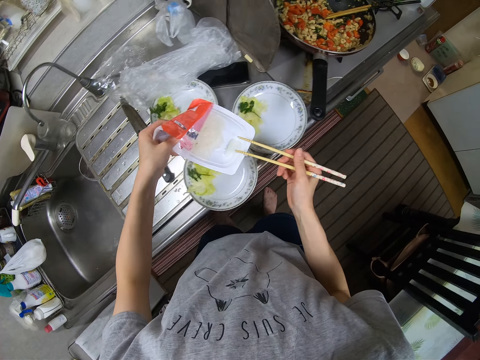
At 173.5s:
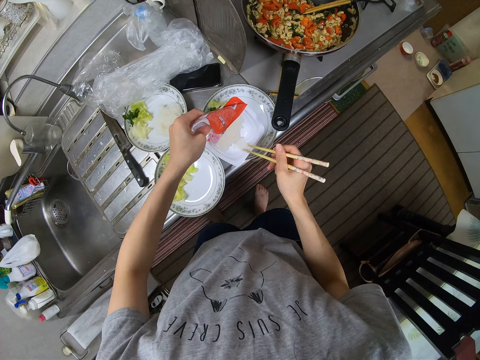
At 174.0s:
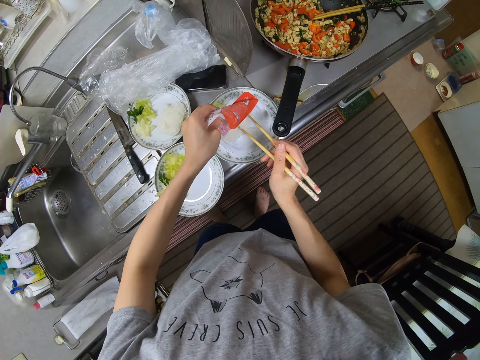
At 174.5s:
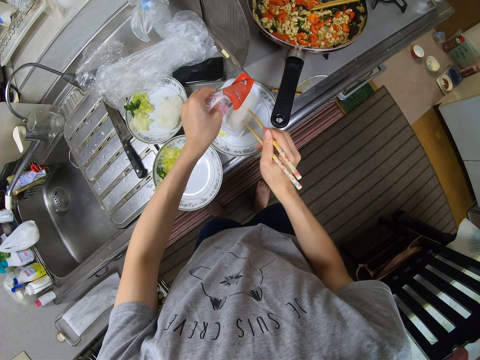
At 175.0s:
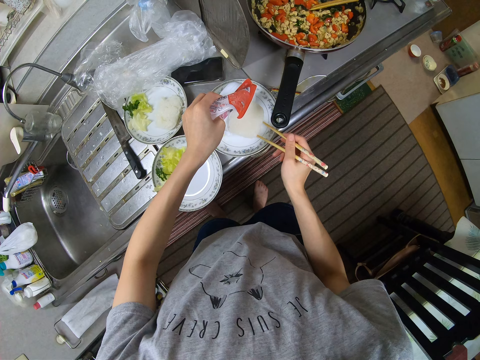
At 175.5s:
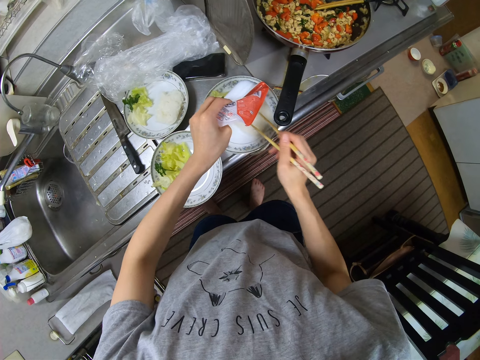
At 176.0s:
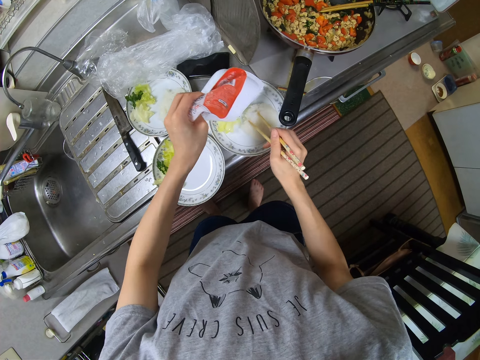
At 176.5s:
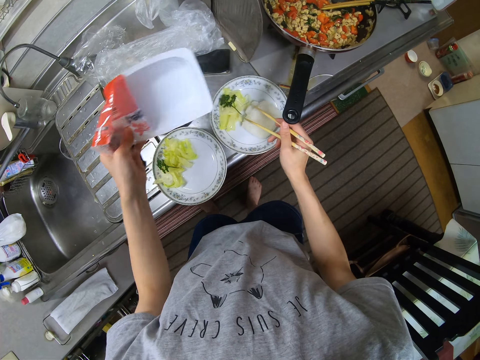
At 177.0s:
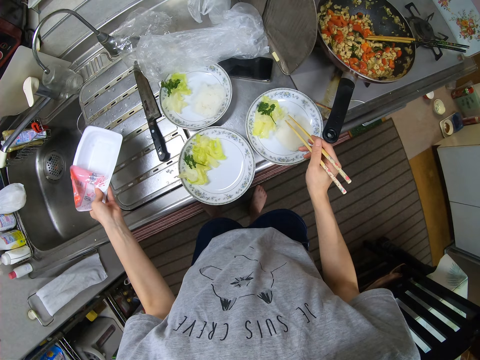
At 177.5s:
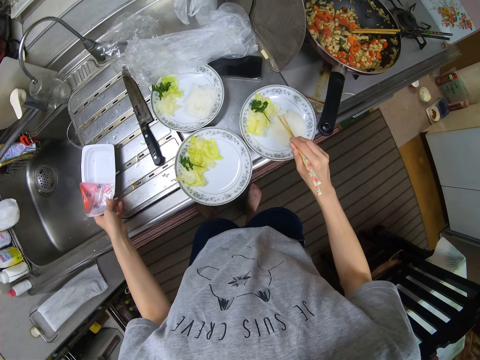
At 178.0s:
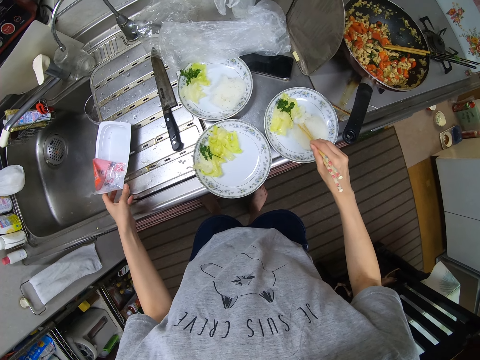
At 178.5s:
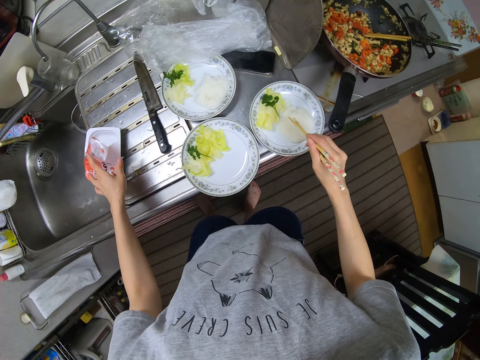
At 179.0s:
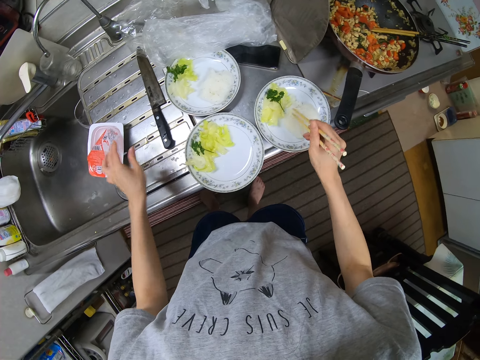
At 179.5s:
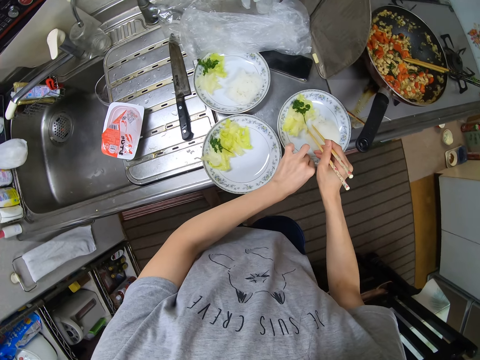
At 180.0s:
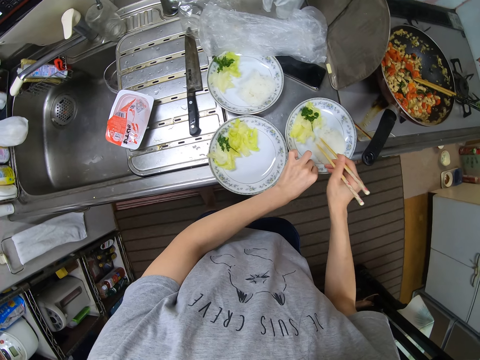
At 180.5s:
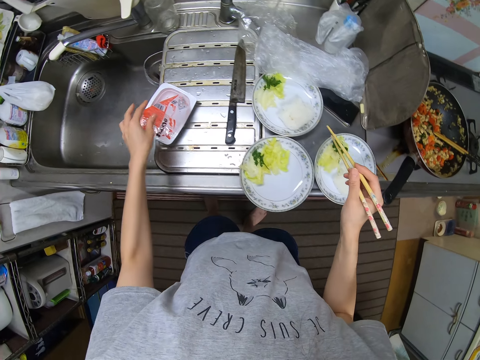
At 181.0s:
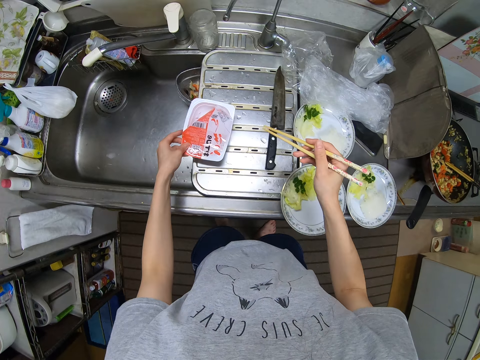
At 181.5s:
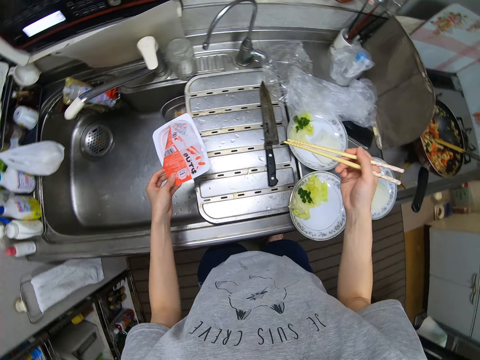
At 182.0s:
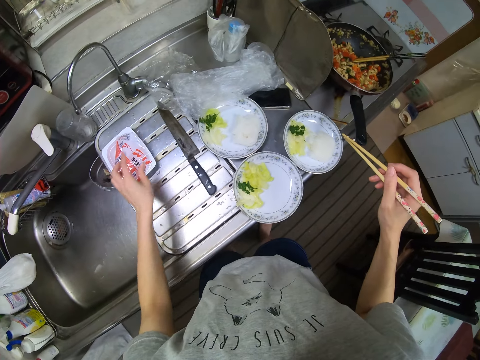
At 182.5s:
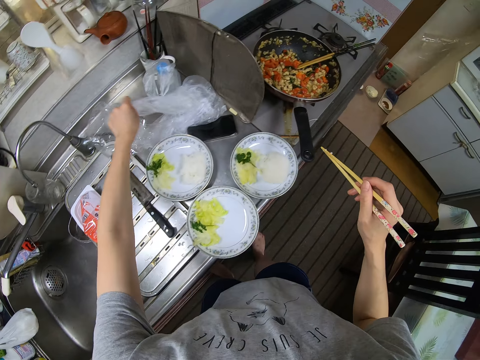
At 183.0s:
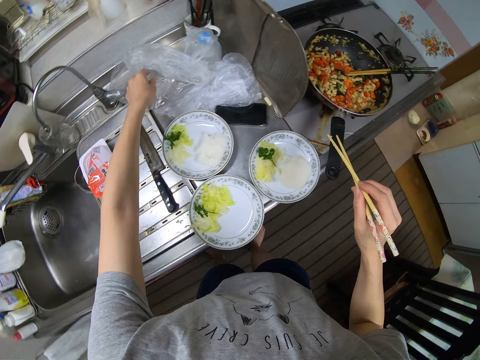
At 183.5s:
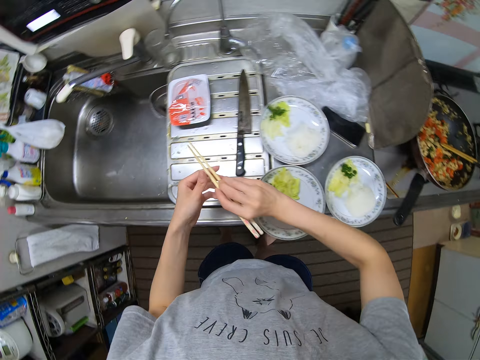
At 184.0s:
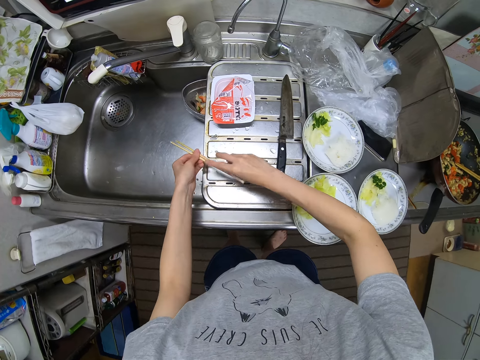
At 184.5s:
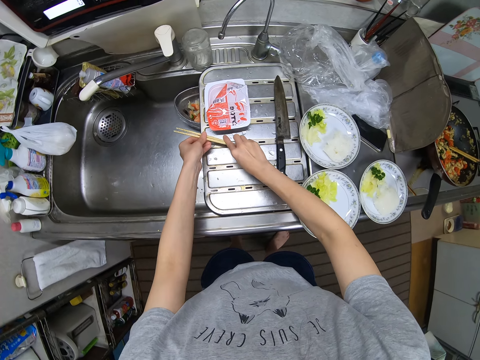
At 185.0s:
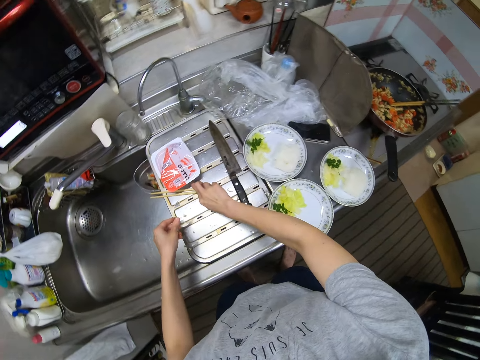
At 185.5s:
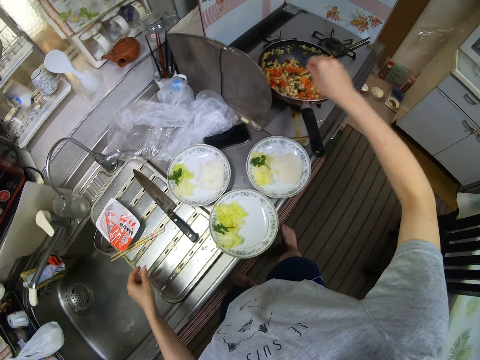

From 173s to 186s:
The camera wearer pours the rice porridge from the packet in another plate on the slab with the chopsticks. She moves the packet away from the rice. She places the empty container of the rice porridge on the slab. She stirs the rice porridge in the plate with the pair of chopsticks. She pushes the paper on the packet forwards. She moves her hand towards the plate. She holds the plate with her hand. She moves her hands towards the sink. She moves the container of the rice porridge forwards on the slab. She holds the packet with her hand. She moves her hand towards the papers. She adjusts a polythene bag on the slab with her left hand. She holds the paper with both her hands and lifts up a part of the paper. She moves her hand towards her. She holds the chopsticks with both her hands. She places the pair of chopsticks on the slab. She moves the chopsticks towards the packet. She moves her hand forwards.

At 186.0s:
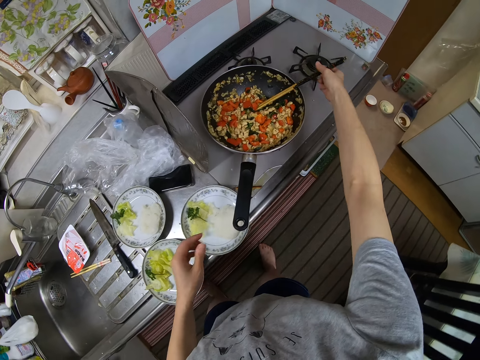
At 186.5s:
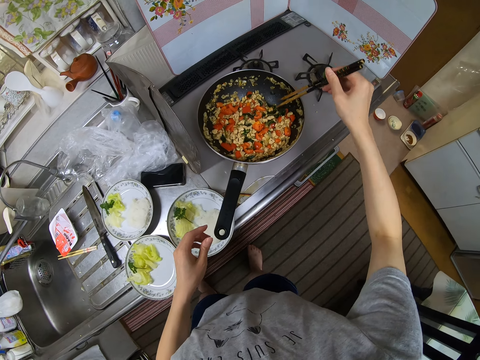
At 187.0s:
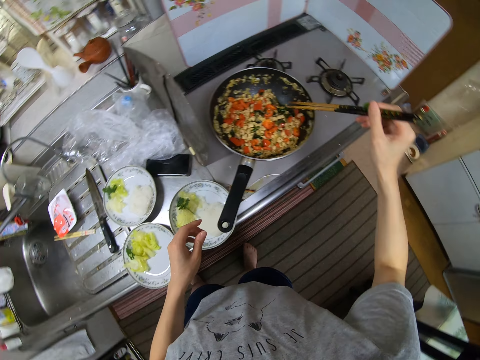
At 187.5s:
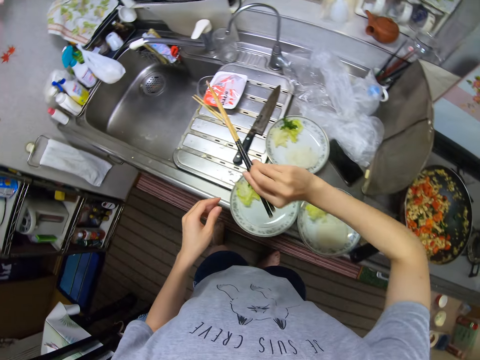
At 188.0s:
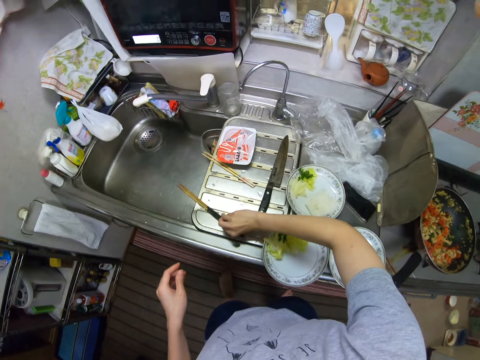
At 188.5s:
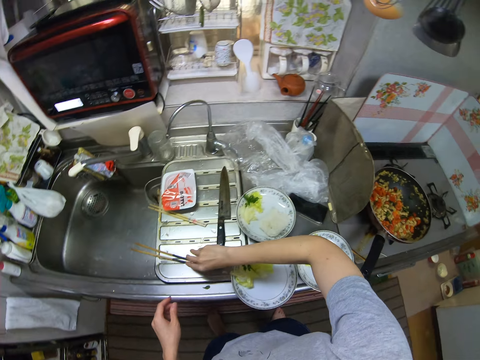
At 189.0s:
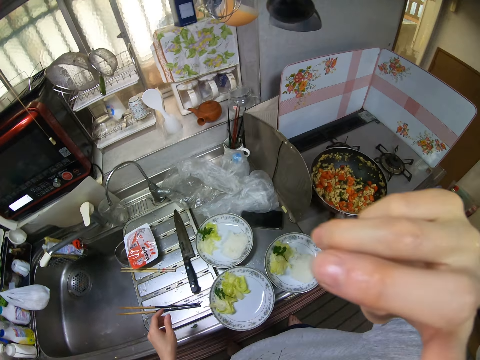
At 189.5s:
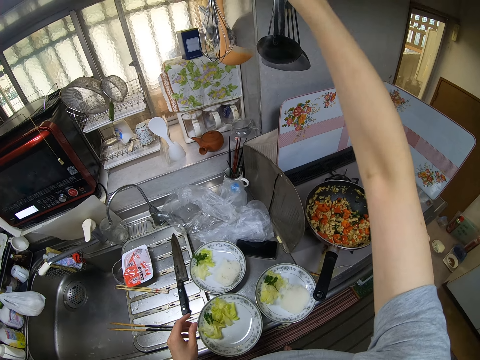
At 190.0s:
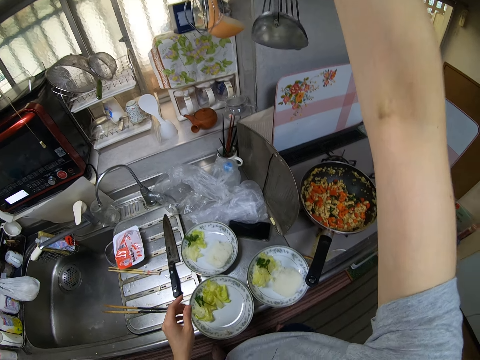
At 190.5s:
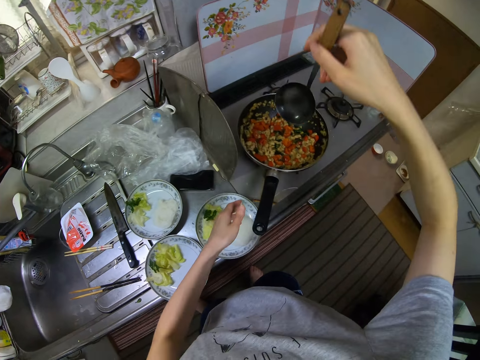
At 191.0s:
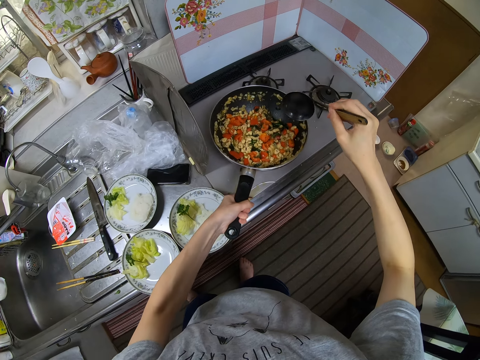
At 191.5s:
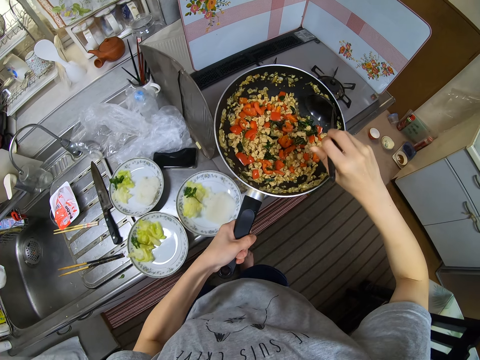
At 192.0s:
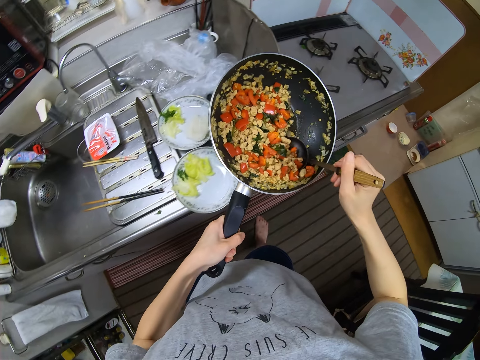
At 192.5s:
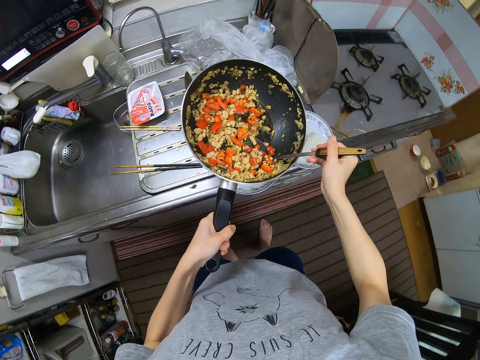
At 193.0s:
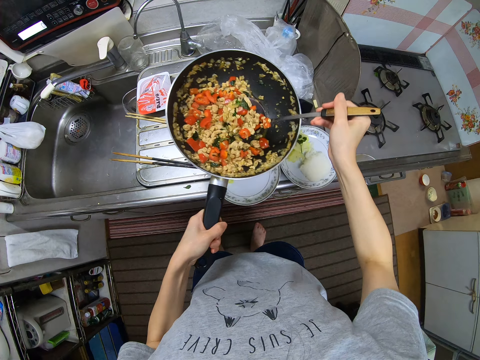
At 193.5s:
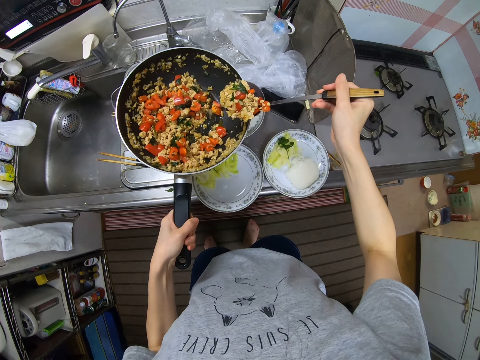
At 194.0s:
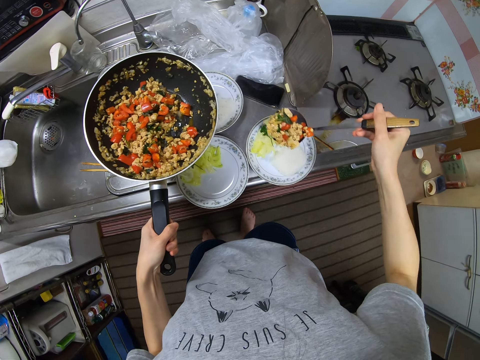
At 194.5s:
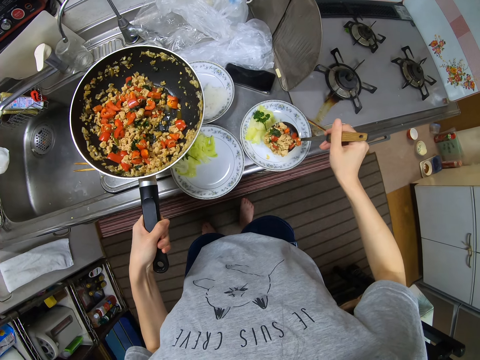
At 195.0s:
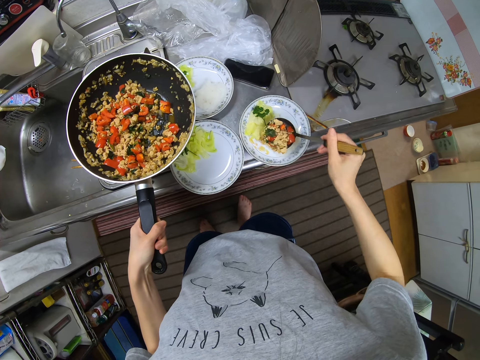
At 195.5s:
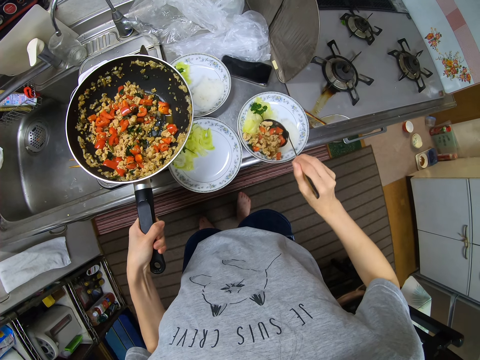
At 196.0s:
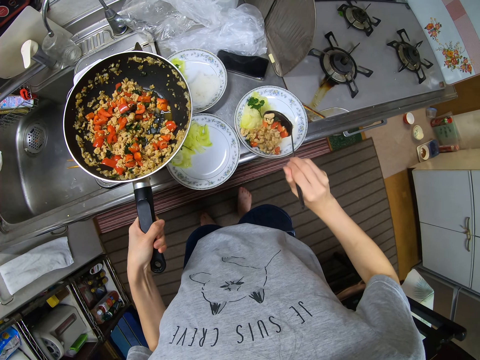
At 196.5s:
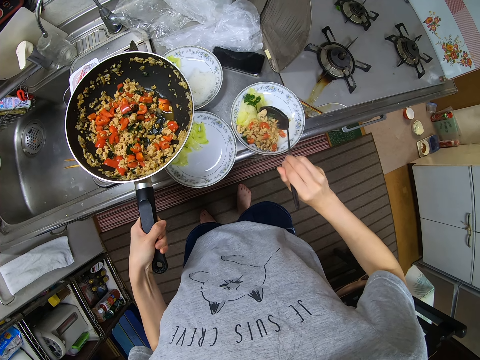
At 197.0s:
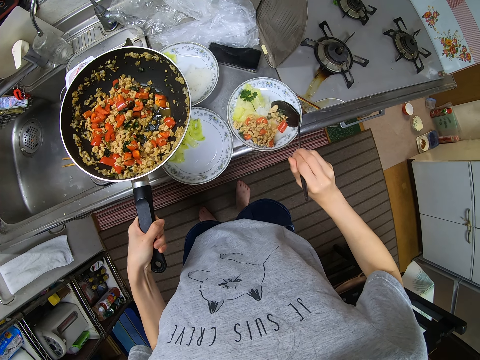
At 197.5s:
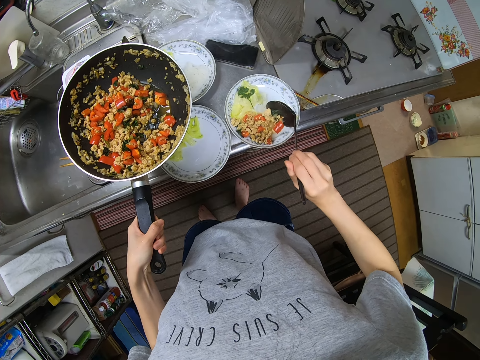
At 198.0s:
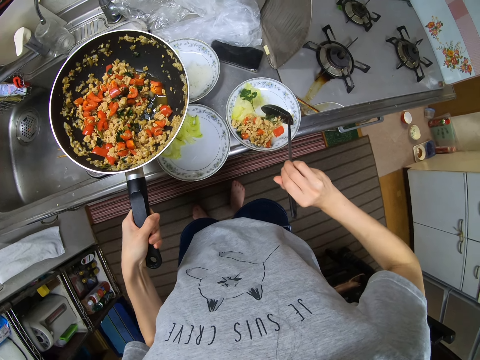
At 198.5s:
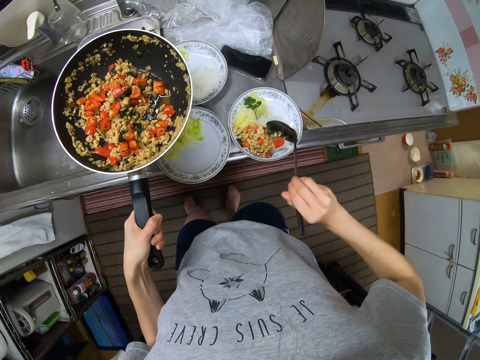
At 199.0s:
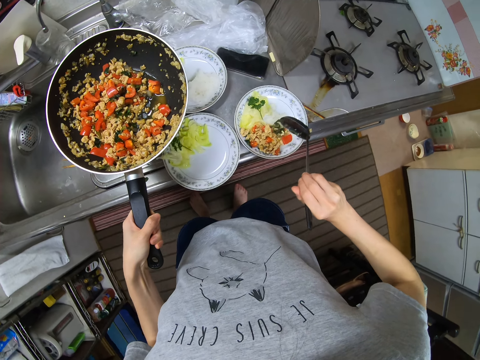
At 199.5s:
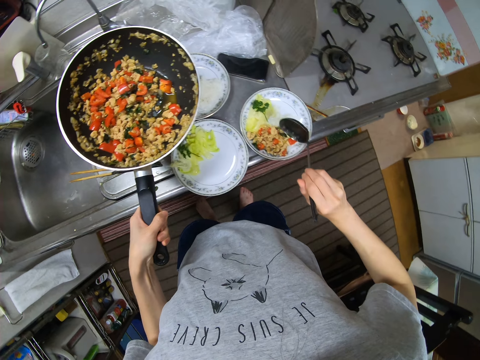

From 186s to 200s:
The camera wearer holds a pair of chopsticks in a frying pan on a stove. She moves her other hand towards the pan. She picks up the chopsticks. She stirs the sauce in the pan with the pair of chopsticks. She moves the chopsticks away from the pan. She places the pair of chopsticks on the slab. She raises her right hand to her face. She moves her hand forwards. She picks up a spoon from a cutlery hanger. She holds the spoon with her hand. She moves the spoon towards the pan. She puts the spoon in the pan. She carries the pan from the stove with her left hand. She holds the pan's handle with her hand. She scoops the sauce in the pan with the spoon. She pours the sauce from the pan in a plate on the slab.
